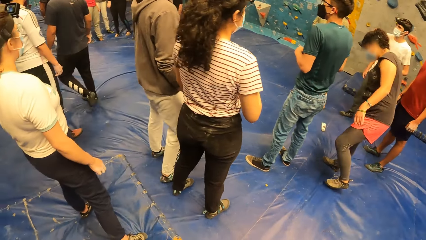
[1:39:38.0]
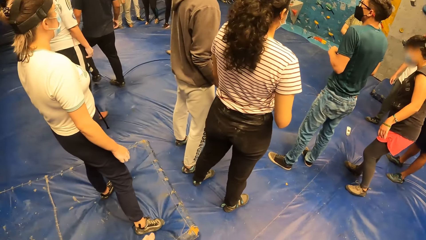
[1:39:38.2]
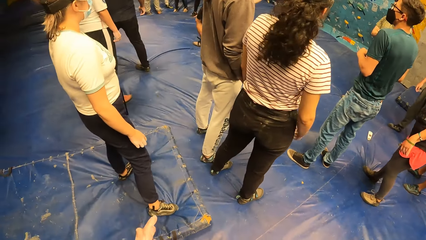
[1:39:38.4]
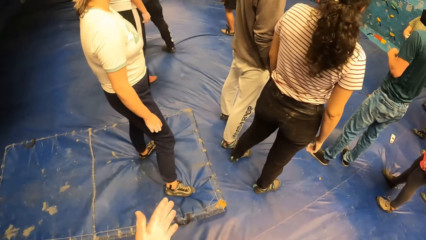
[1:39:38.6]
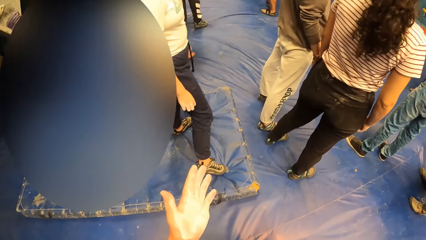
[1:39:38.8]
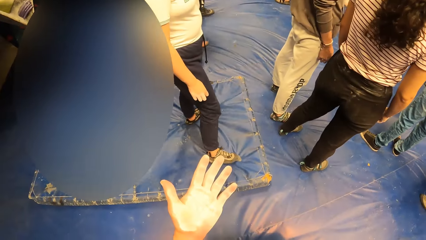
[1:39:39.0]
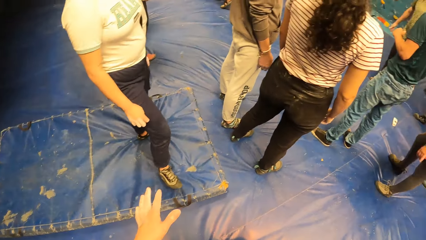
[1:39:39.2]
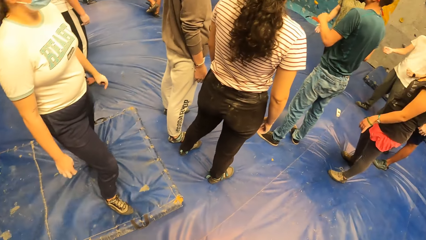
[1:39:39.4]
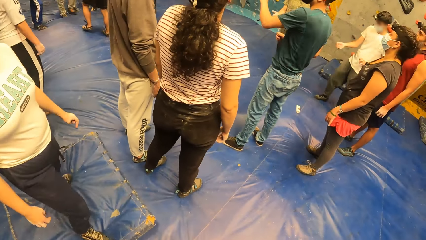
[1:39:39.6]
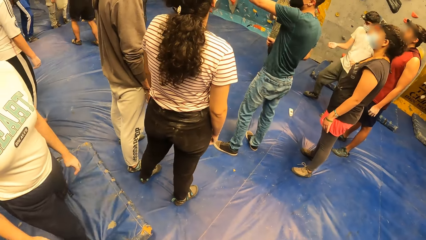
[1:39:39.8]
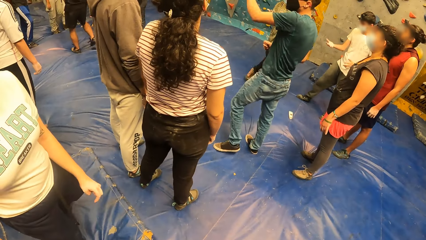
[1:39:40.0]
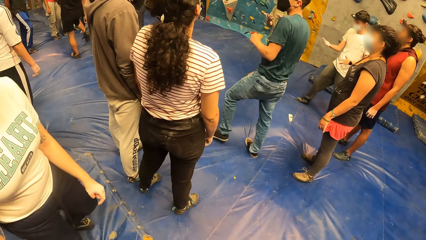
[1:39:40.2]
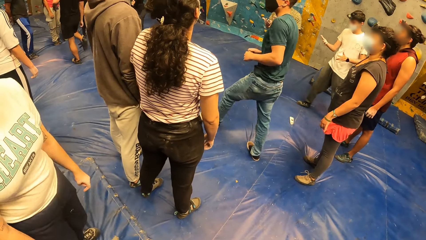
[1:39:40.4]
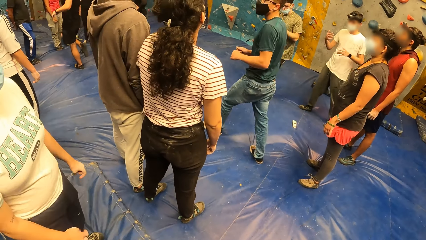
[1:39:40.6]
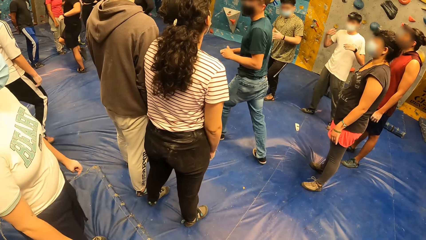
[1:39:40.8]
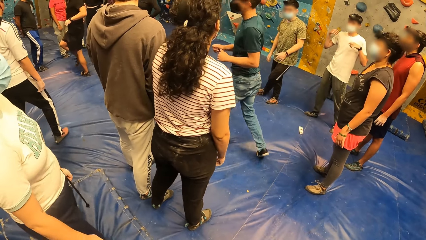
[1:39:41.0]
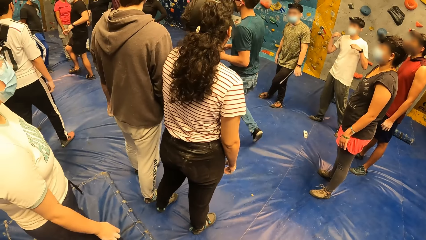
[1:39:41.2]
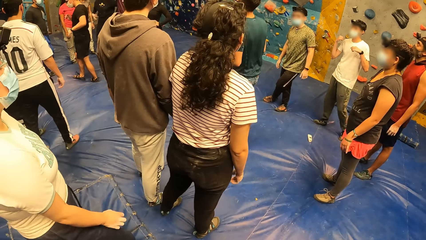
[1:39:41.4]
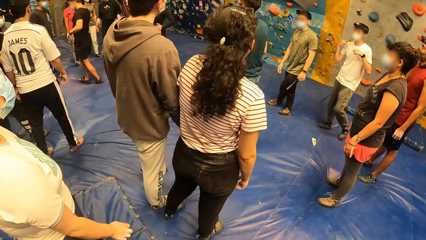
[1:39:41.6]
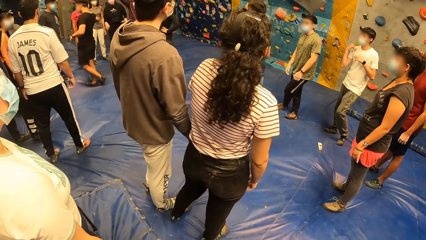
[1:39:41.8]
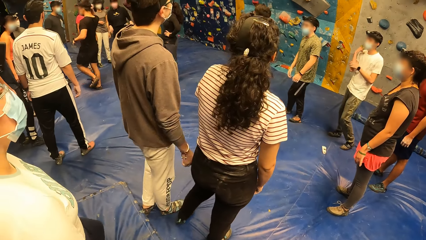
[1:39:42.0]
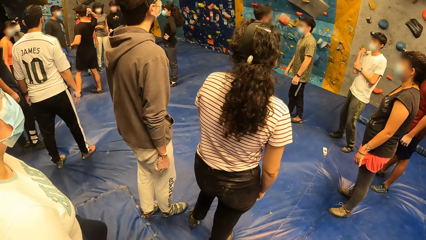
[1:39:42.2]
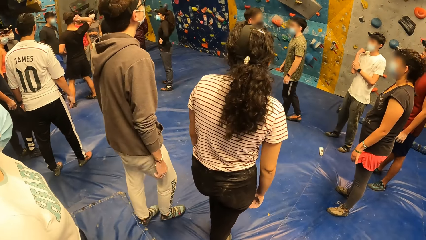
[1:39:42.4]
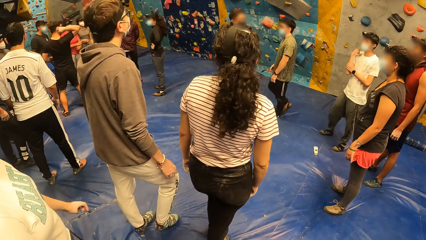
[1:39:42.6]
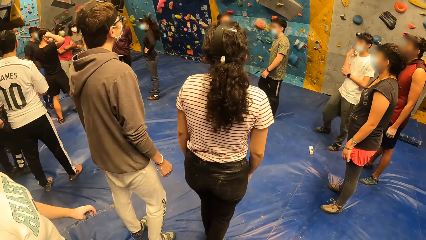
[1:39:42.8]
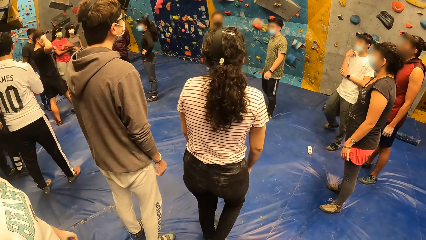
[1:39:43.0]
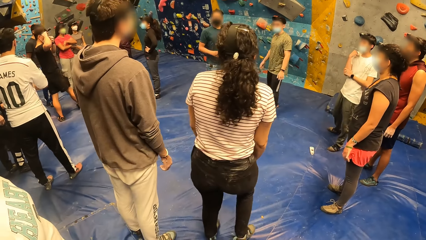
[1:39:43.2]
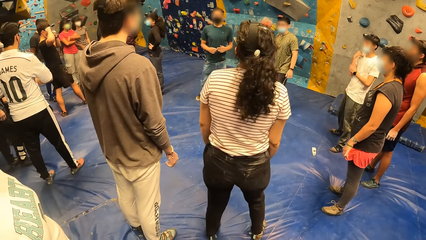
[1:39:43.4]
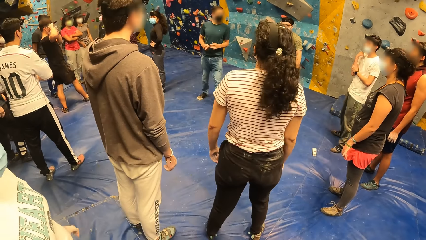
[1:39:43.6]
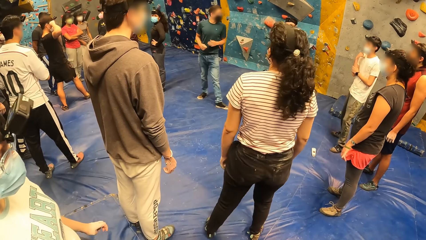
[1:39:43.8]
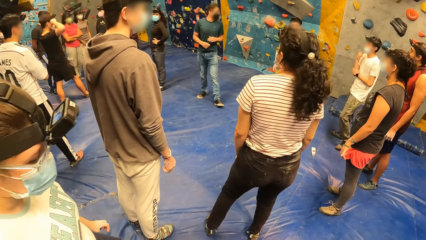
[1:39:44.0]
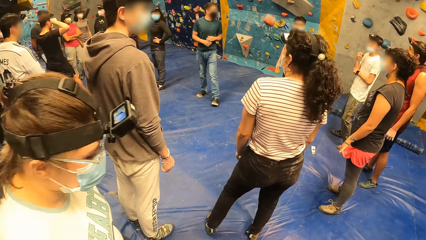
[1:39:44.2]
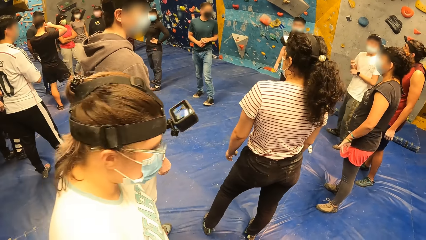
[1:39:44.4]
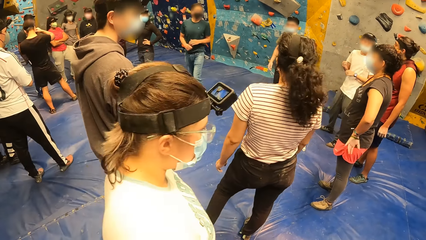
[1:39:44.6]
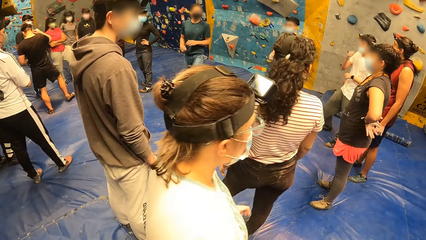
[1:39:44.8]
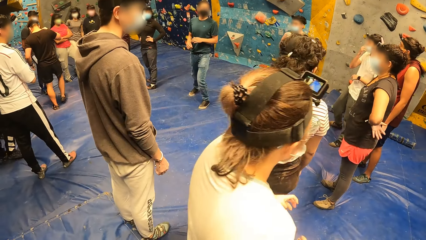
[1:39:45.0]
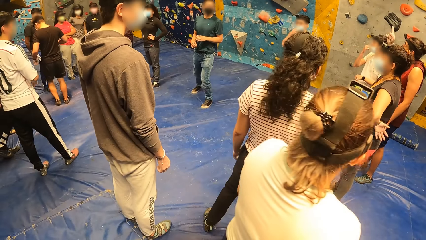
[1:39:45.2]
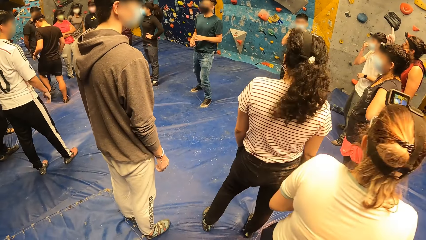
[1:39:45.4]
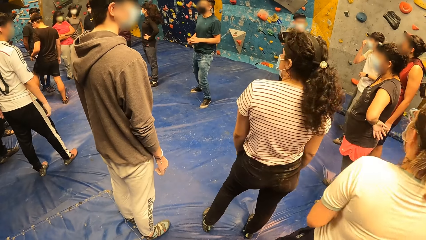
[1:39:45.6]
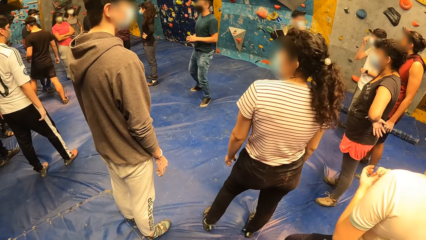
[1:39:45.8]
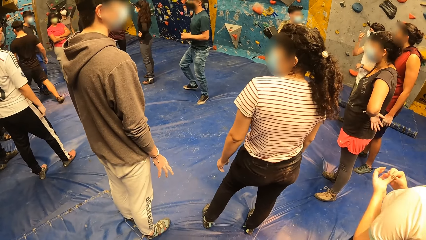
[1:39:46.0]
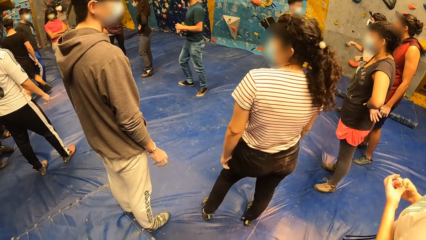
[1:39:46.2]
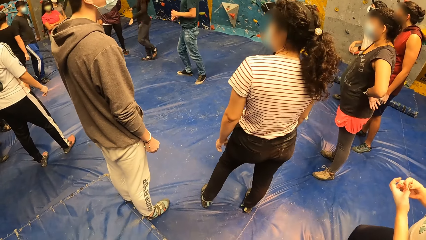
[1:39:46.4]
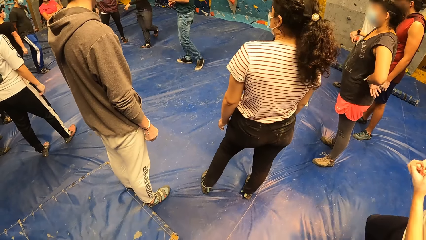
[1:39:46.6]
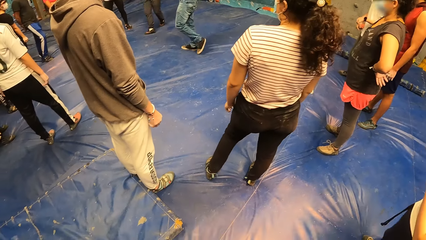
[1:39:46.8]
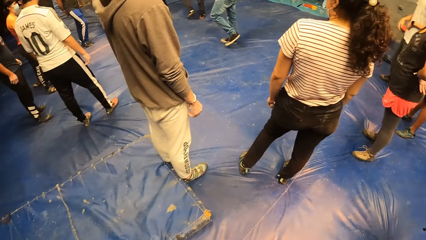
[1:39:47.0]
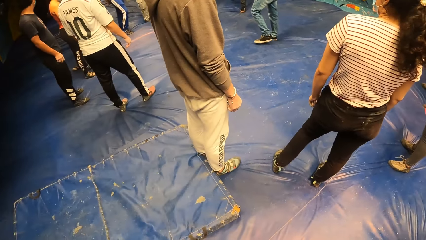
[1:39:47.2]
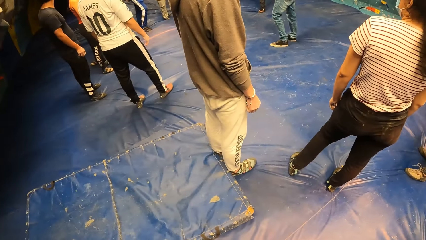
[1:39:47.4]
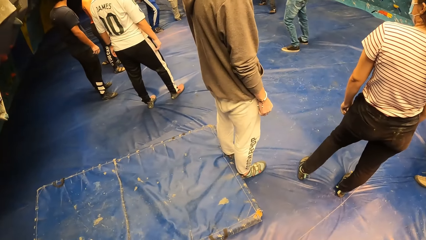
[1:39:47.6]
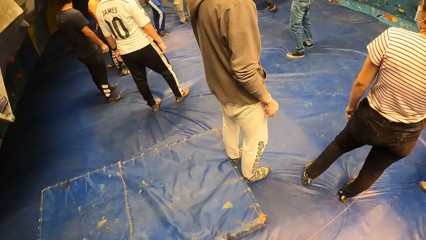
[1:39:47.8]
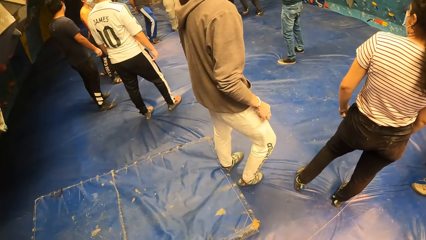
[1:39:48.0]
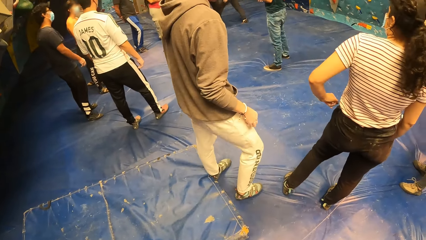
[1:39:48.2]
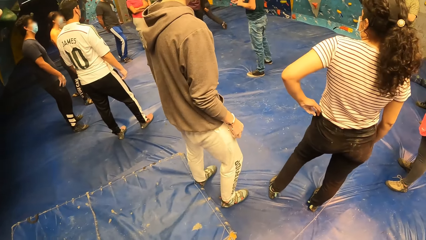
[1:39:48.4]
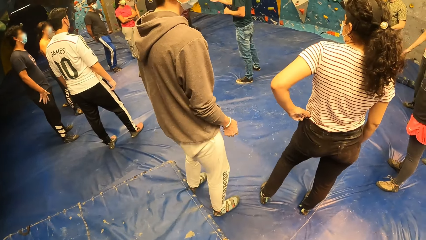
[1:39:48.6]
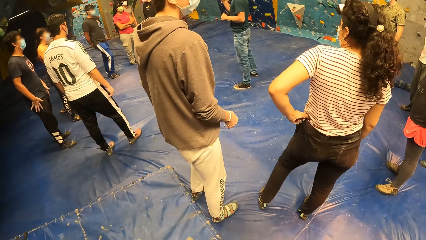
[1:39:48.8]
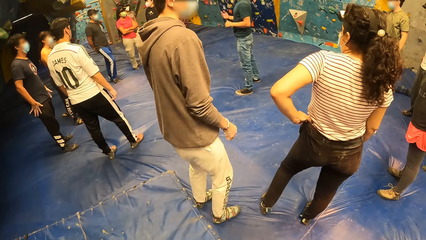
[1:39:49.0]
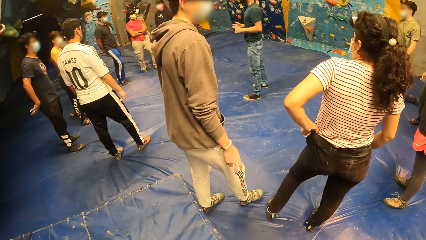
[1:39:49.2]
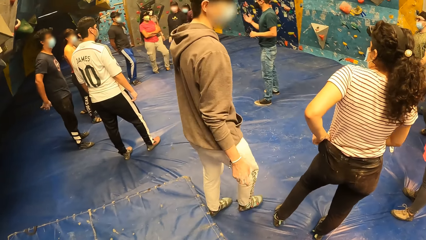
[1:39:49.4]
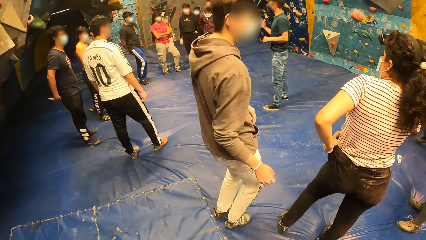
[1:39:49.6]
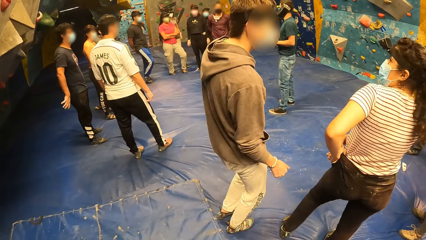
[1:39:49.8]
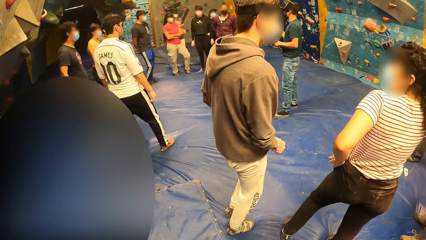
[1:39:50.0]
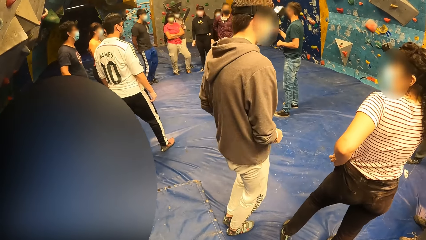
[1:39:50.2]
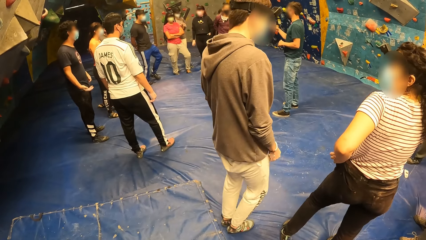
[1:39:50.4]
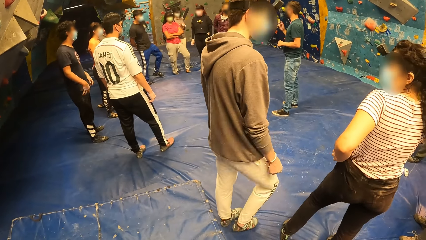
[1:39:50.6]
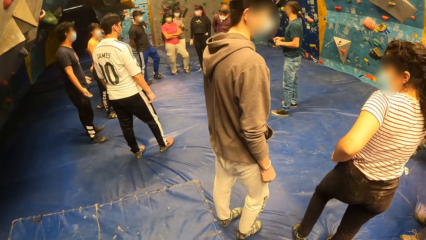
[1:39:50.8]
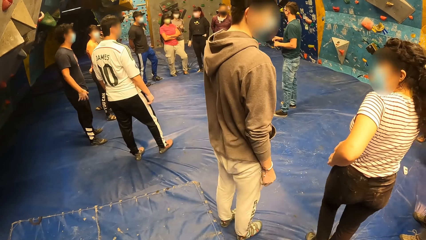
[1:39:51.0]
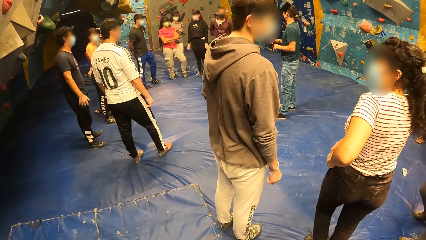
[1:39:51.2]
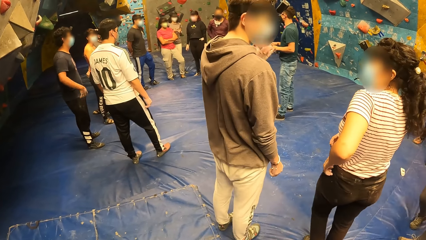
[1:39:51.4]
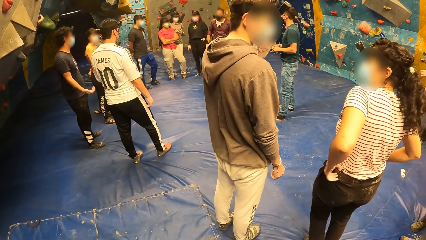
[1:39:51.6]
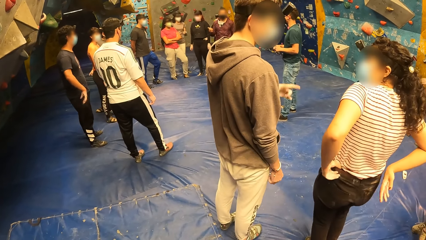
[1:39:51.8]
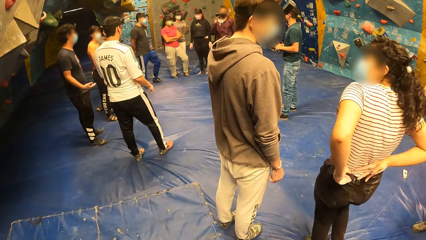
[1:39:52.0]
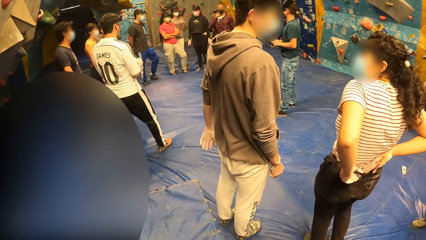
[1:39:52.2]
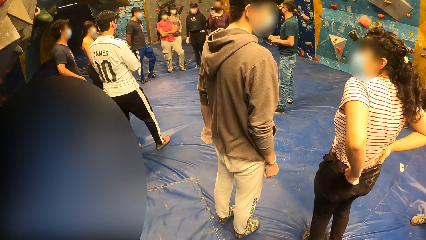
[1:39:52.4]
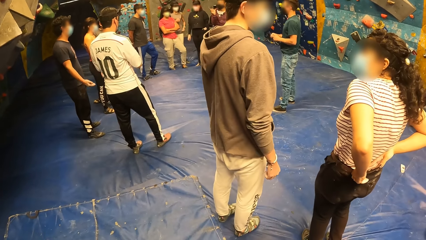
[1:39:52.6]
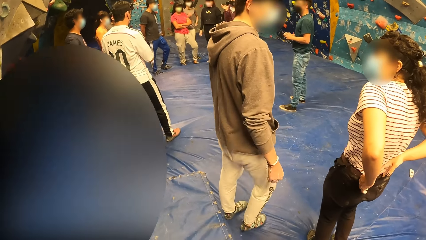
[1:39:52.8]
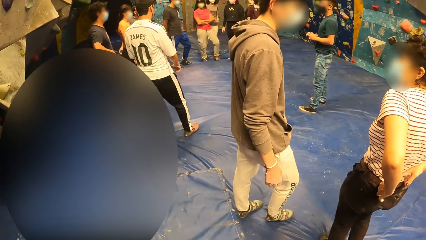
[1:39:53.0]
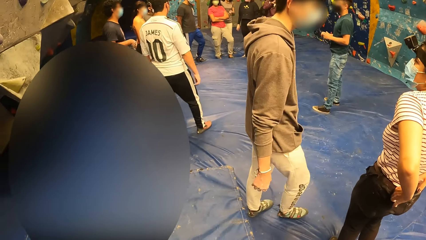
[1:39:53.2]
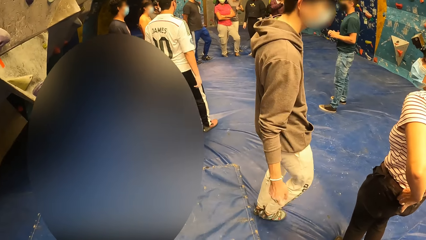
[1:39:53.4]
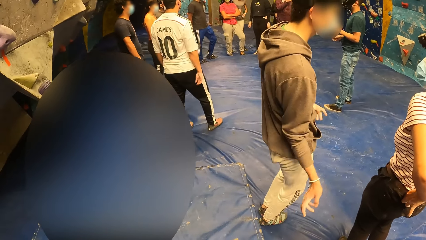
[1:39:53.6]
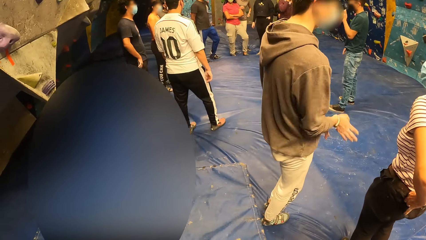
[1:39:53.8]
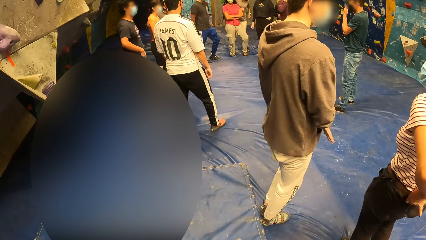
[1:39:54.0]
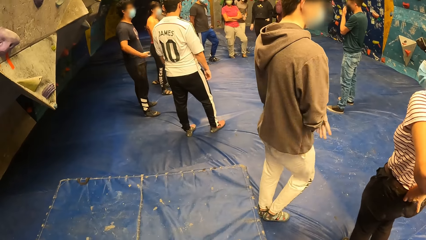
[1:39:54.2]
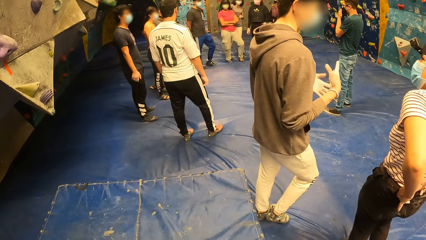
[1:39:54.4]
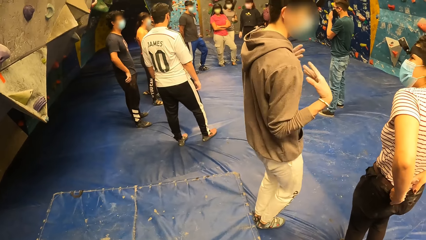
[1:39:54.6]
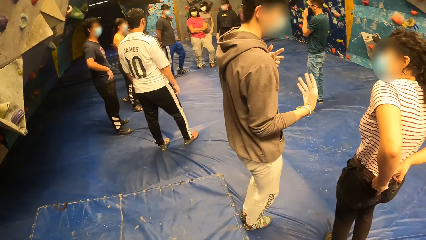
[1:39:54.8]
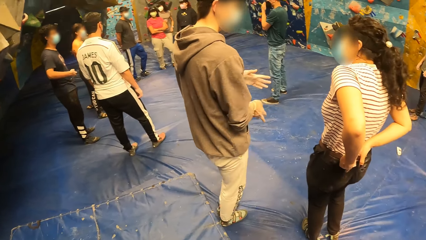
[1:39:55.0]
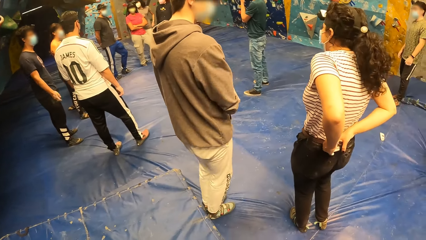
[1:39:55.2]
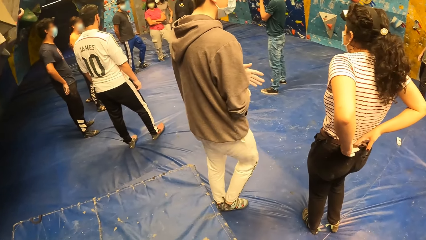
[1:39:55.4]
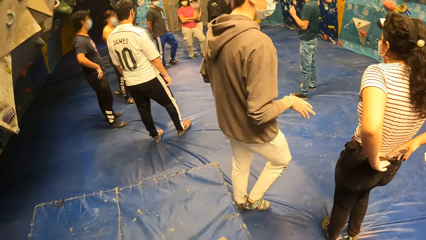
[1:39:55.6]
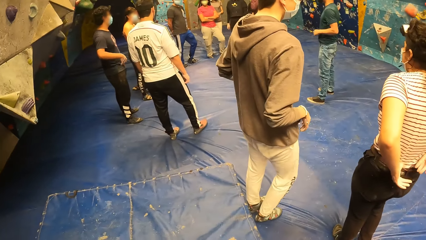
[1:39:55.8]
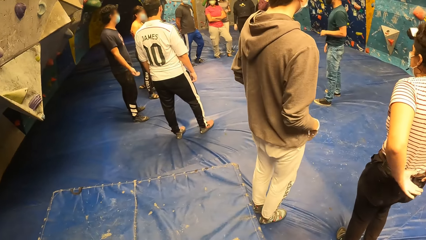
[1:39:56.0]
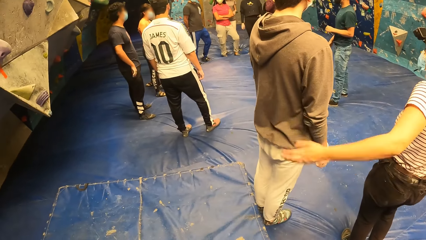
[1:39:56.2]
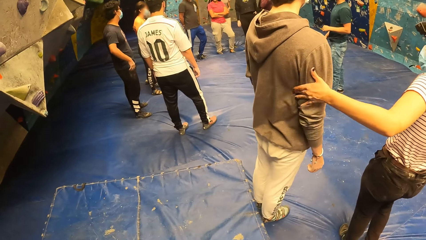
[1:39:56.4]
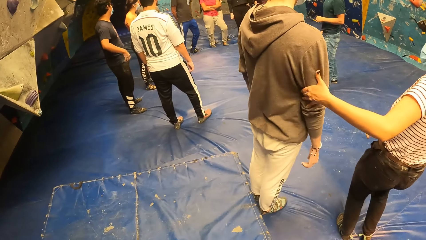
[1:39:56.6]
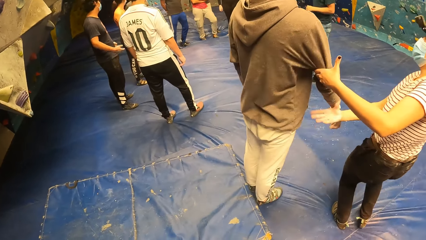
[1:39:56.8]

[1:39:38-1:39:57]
The camera wearer gestures with his right hand. He walks in the room. A man does a hand gesture. The man walks in the room. A woman walks in the room. The camera wearer looks around the room. He looks at another man. The other man dances in the room, does the hand gesture, and dances in the room. The camera wearer looks around the room.
